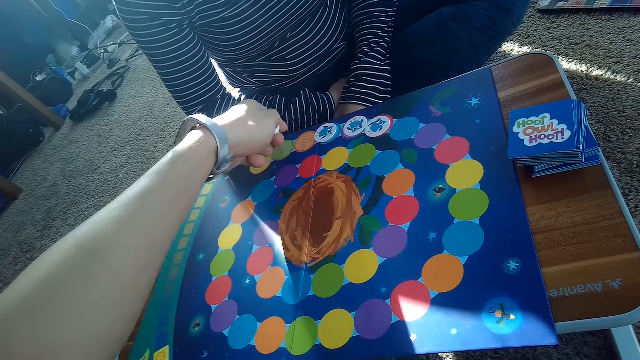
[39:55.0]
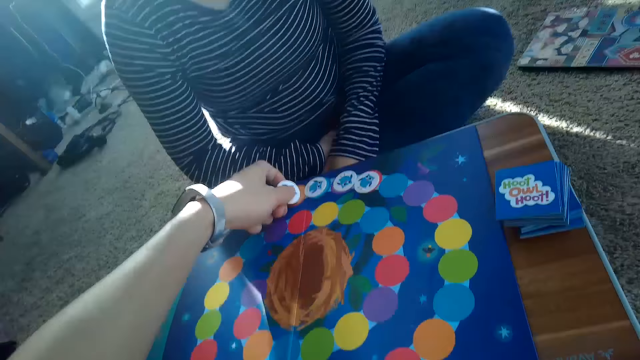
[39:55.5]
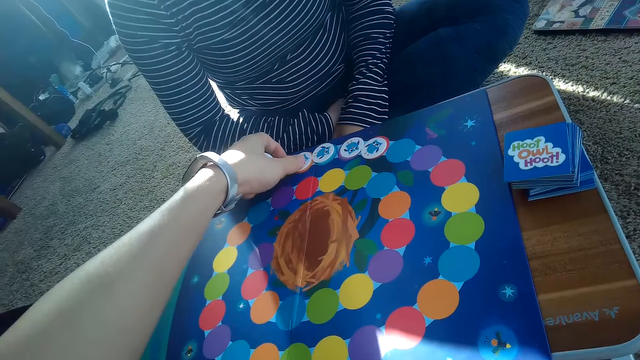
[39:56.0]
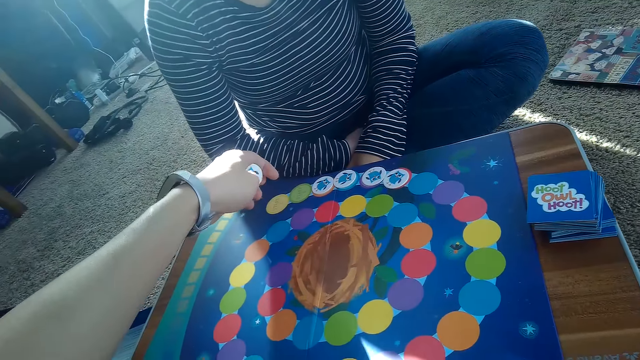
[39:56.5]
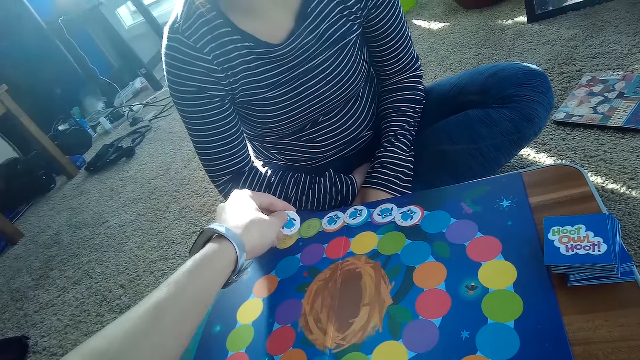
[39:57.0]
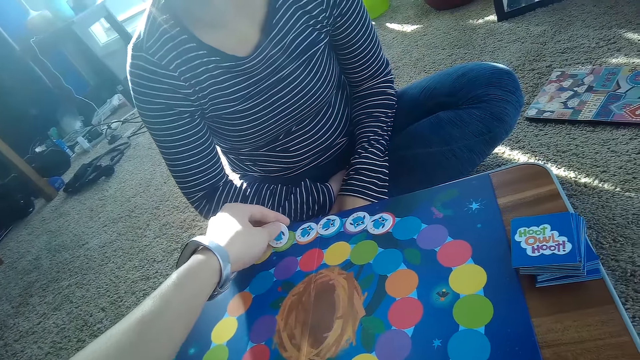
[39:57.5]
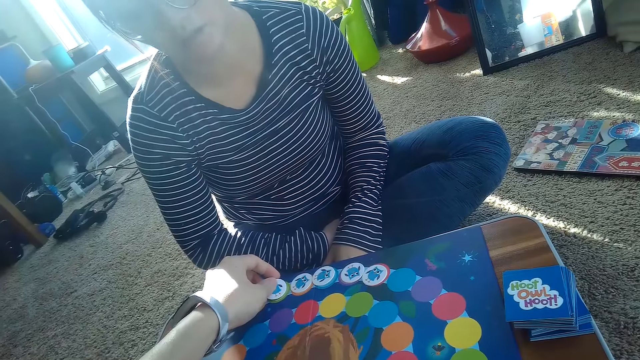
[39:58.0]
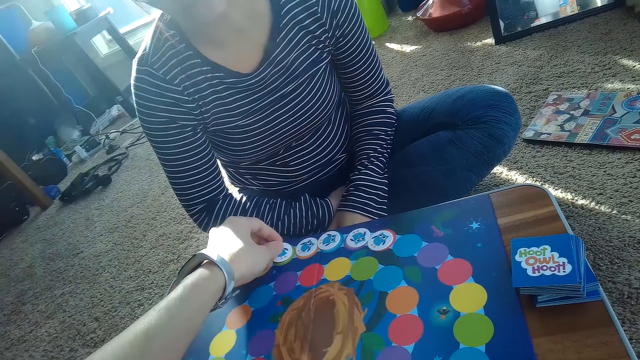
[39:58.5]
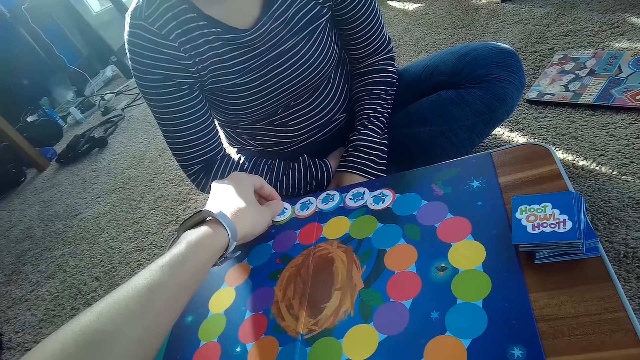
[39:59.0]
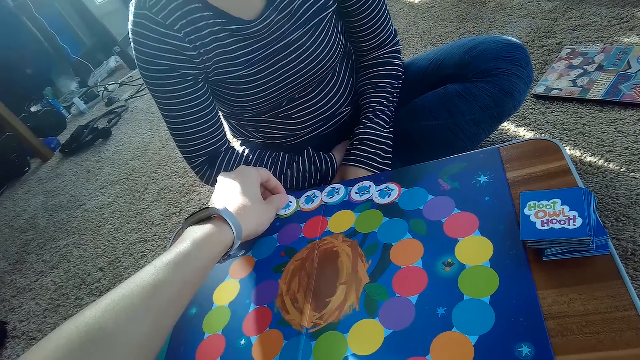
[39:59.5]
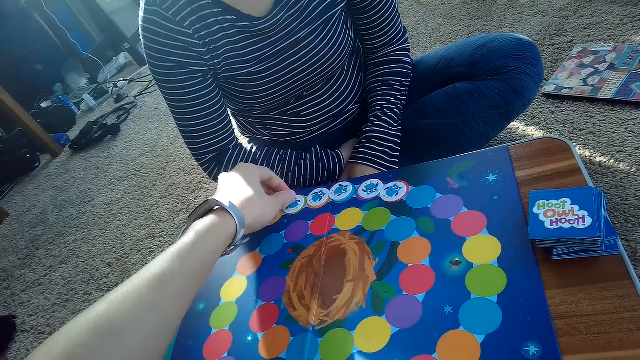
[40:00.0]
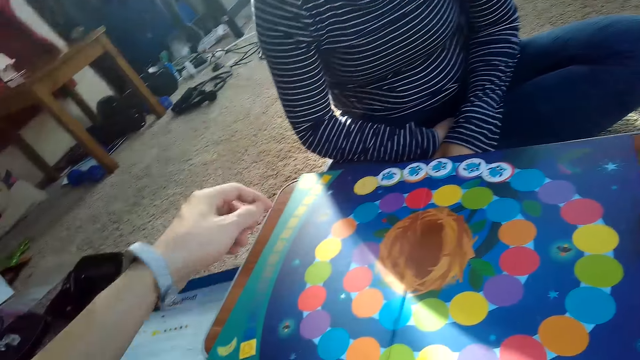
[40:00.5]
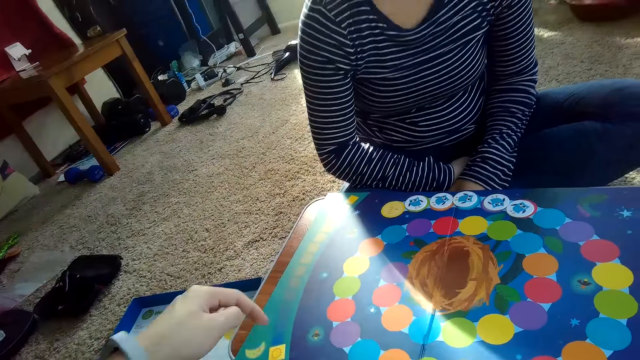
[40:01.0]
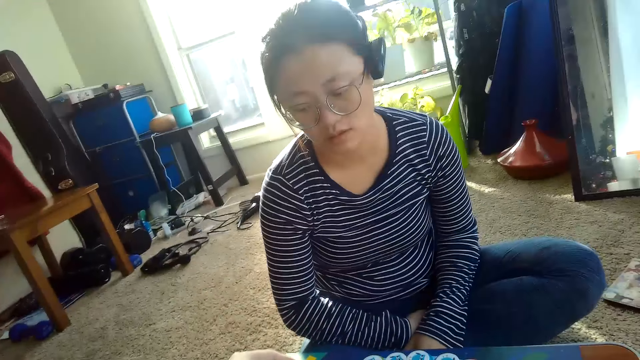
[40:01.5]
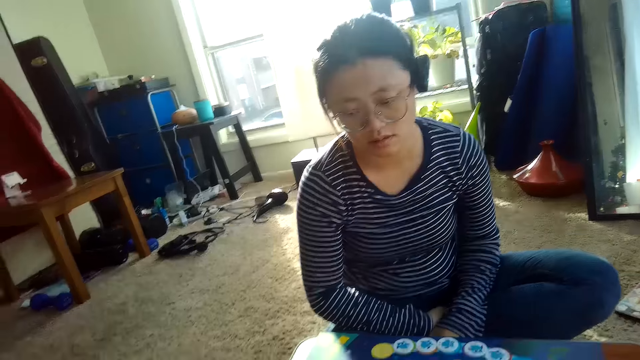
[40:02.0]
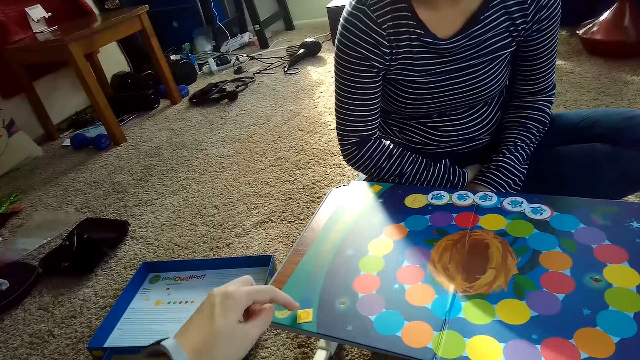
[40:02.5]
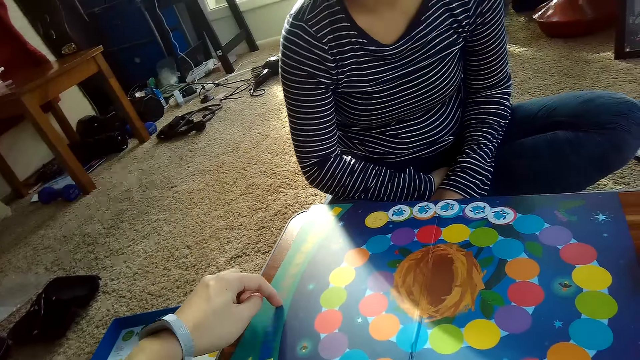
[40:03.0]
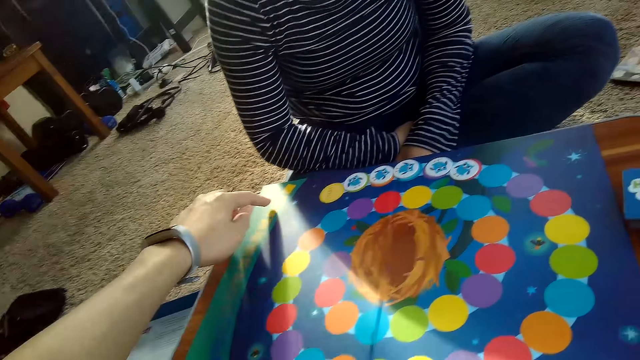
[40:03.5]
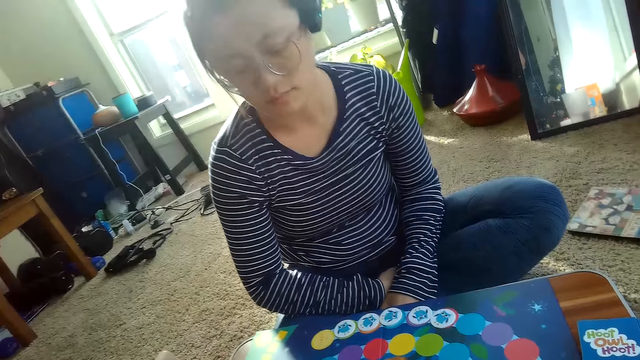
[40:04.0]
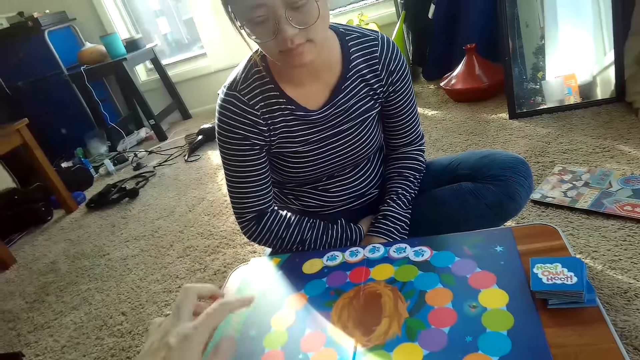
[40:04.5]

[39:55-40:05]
The camera wearer demonstrates with a finger.

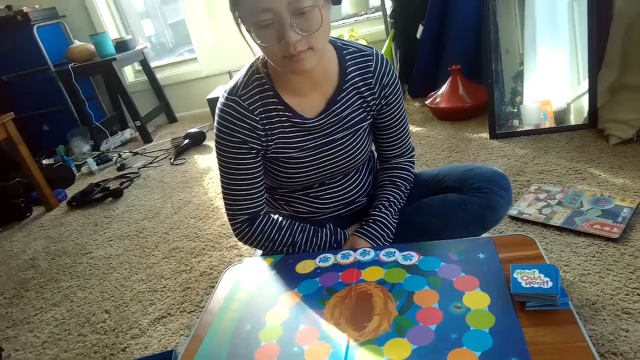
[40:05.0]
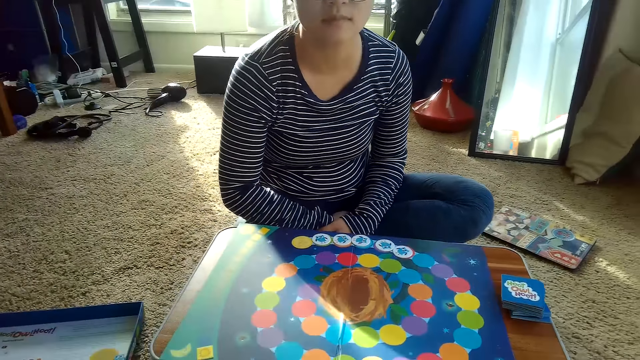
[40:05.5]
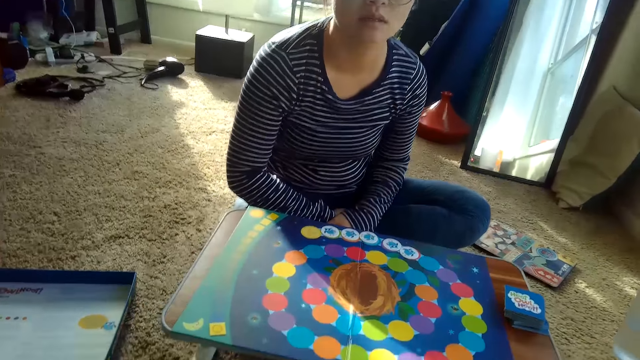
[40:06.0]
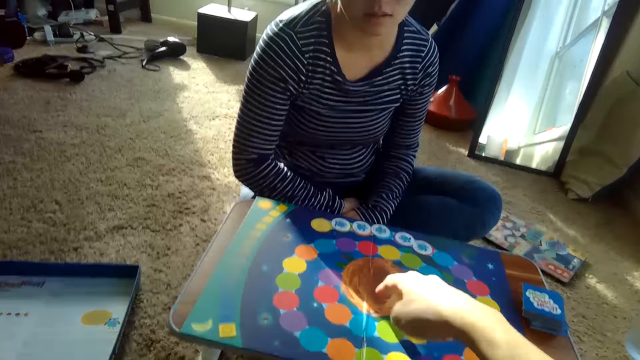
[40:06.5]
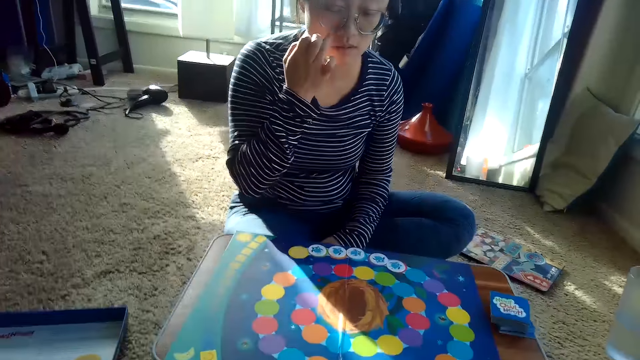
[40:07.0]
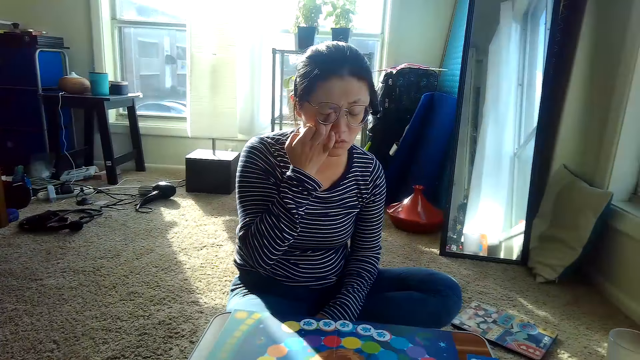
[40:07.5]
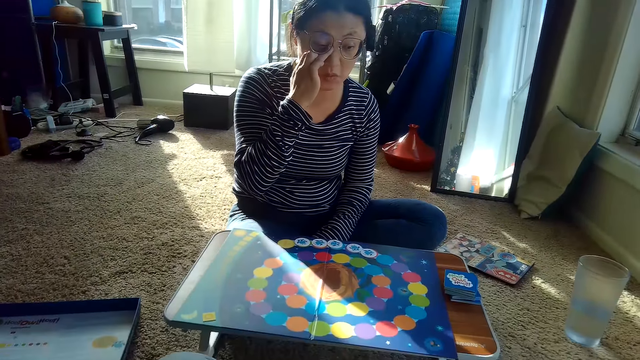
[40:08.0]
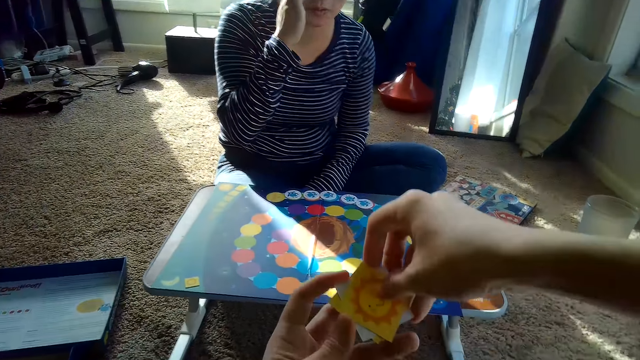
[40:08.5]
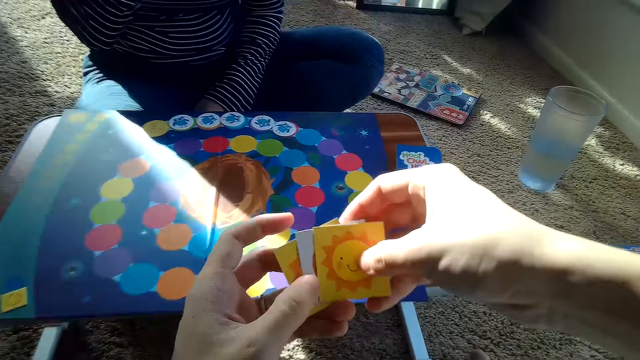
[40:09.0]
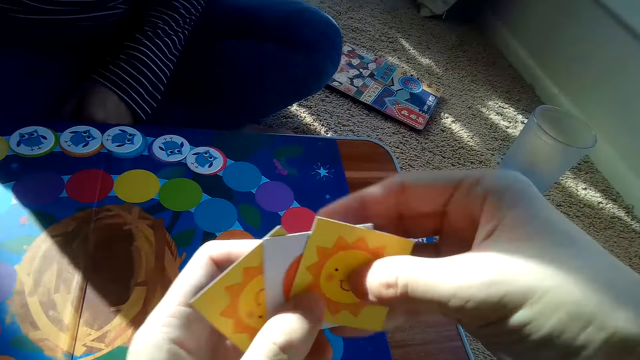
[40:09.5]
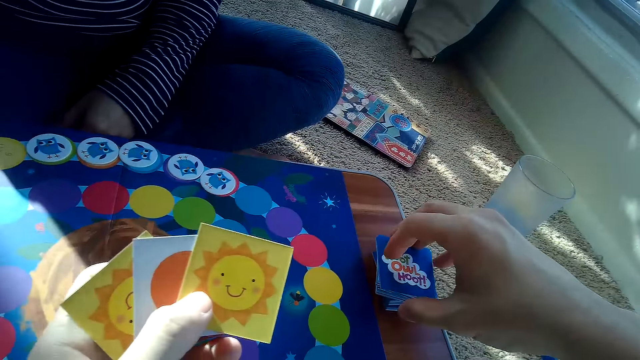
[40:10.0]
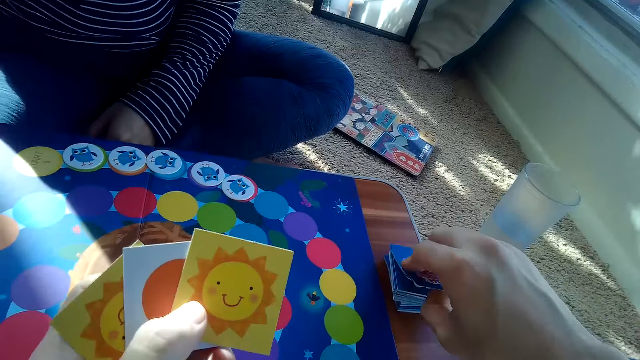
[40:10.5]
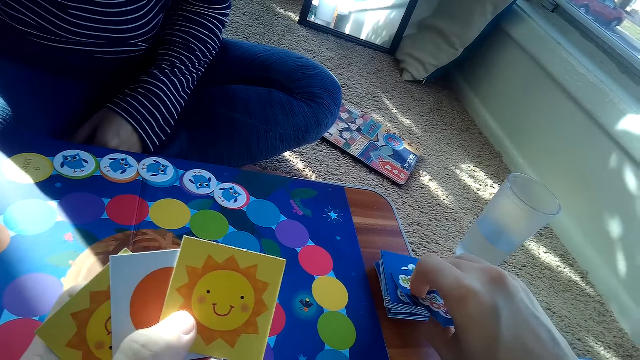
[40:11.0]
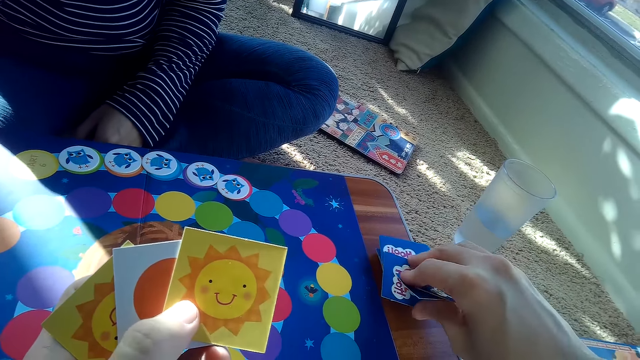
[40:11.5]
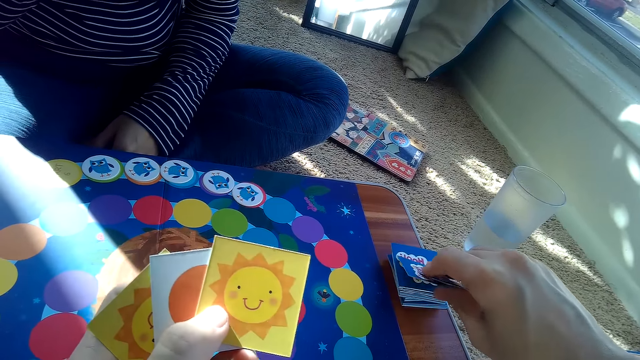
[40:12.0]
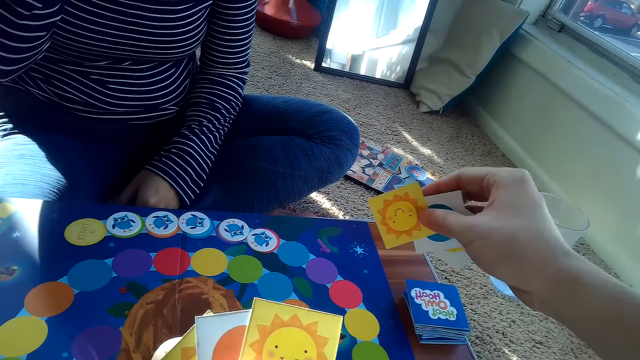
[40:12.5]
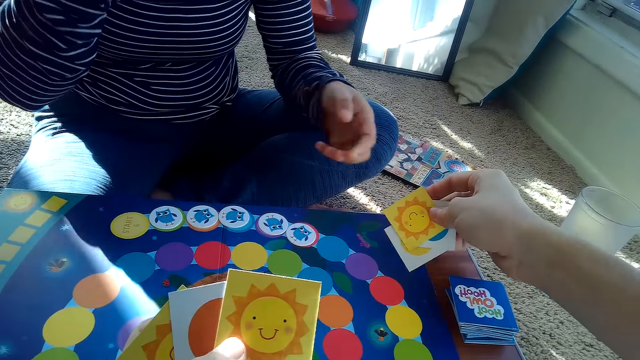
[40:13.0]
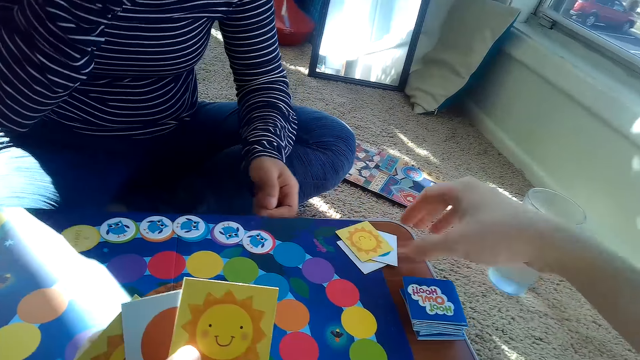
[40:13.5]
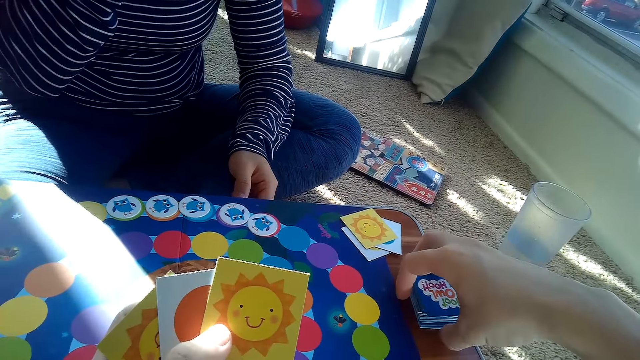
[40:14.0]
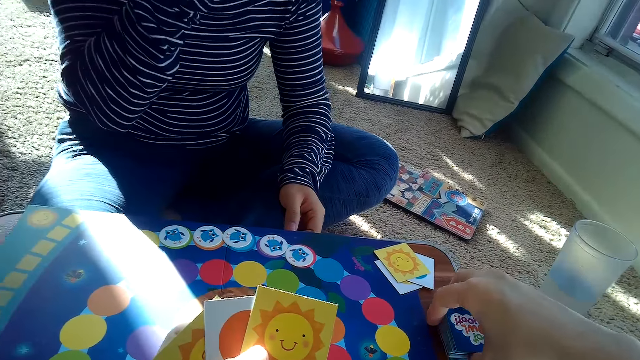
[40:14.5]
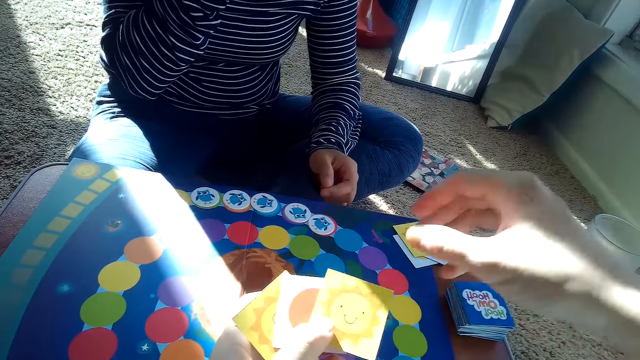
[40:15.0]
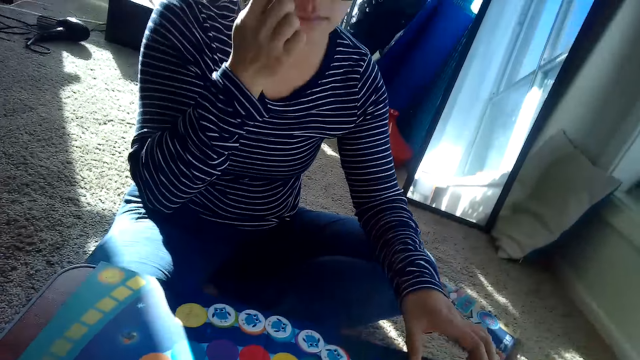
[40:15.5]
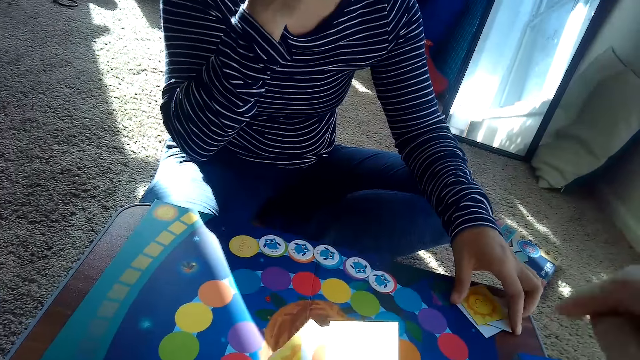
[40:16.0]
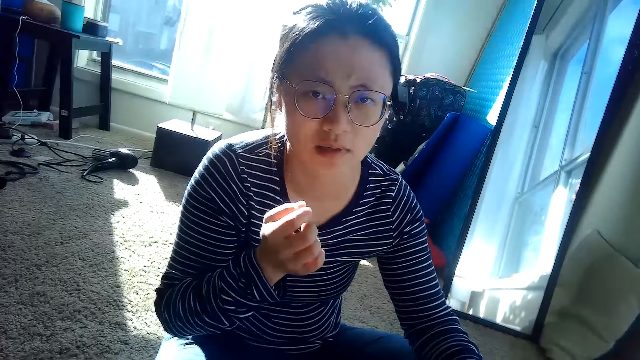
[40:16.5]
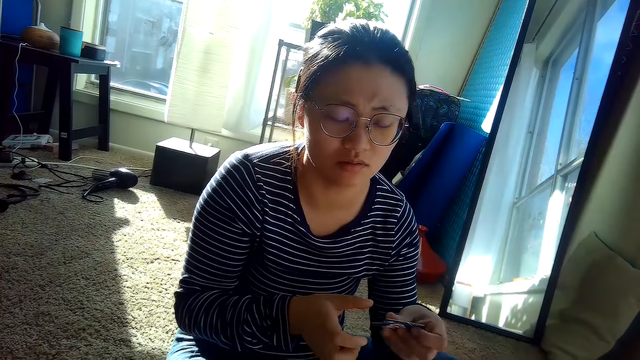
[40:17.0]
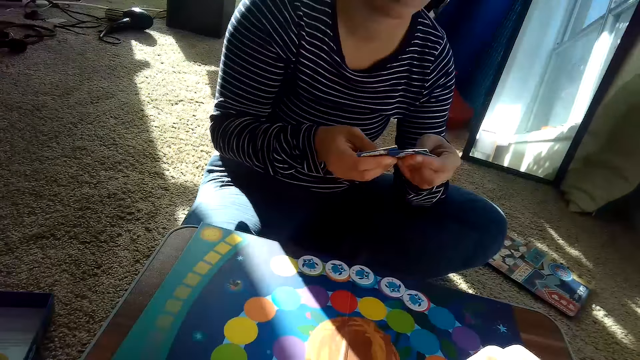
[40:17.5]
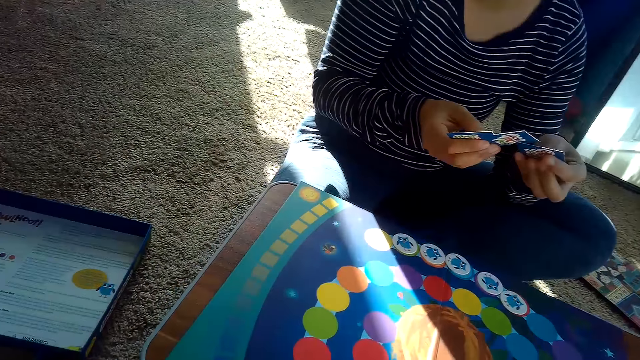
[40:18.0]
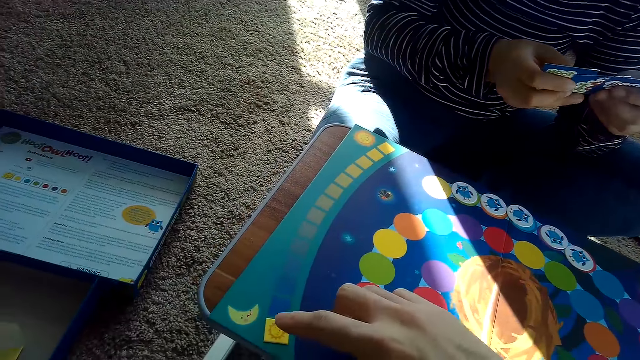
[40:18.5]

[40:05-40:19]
The partner raises her right hand to her face. The partner wipes her face. The camera wearer holds a set of cards in his hands. He spreads the cards in his hand and picks the cards. He puts down the cards. He passes a card to the partner with his right hand. The partner takes the cards. The partner drops her right hand.
